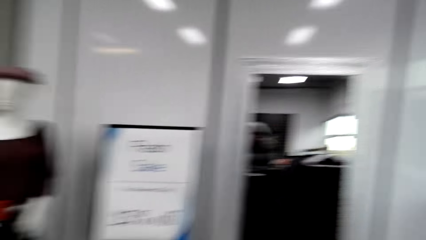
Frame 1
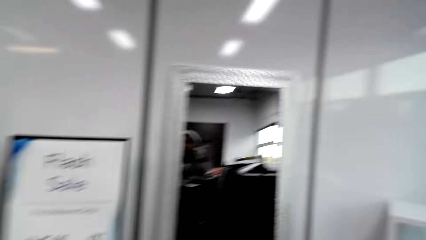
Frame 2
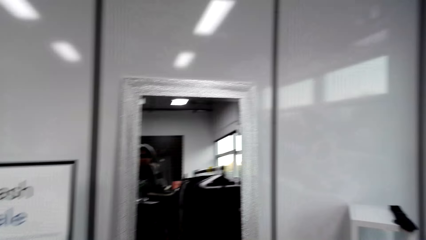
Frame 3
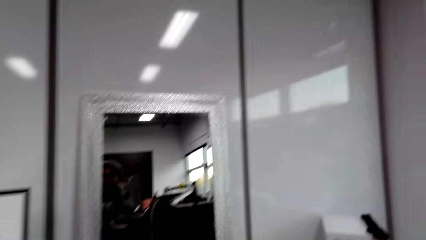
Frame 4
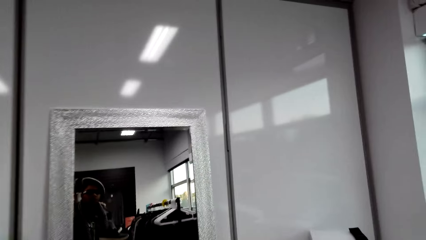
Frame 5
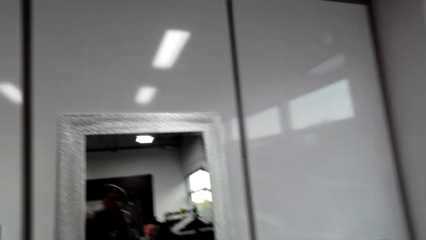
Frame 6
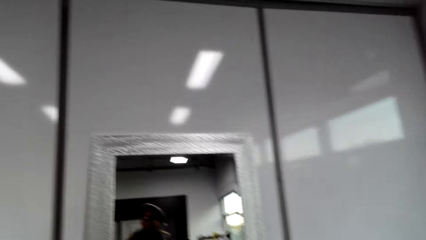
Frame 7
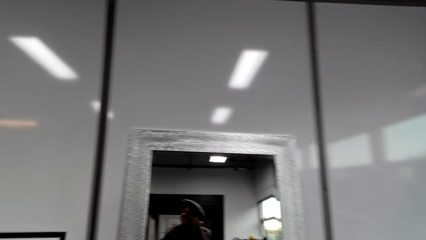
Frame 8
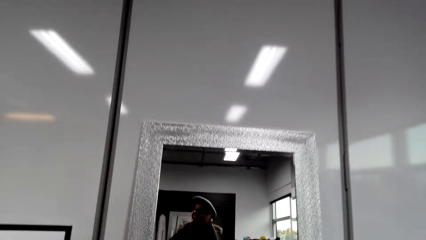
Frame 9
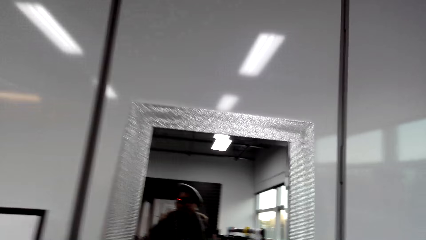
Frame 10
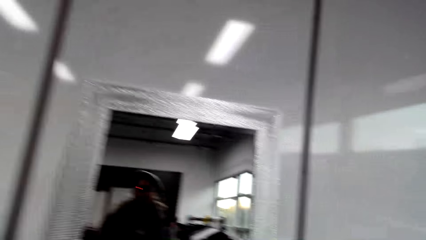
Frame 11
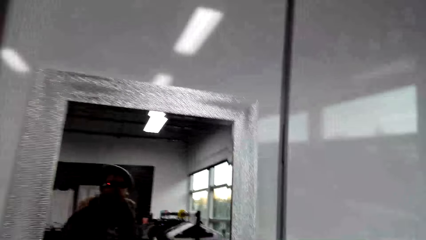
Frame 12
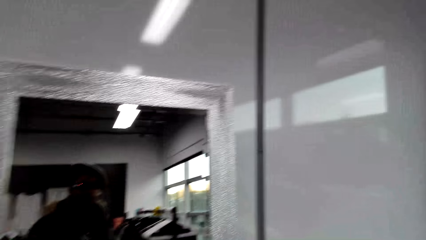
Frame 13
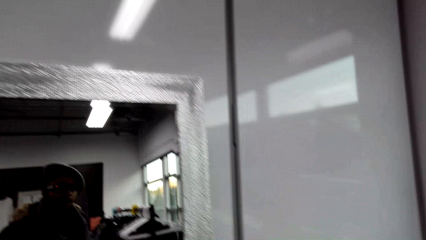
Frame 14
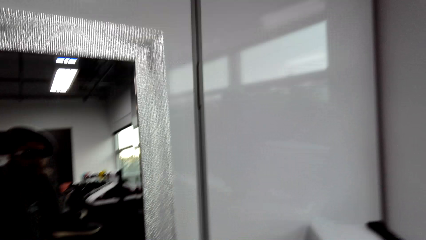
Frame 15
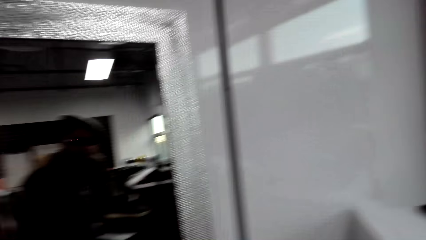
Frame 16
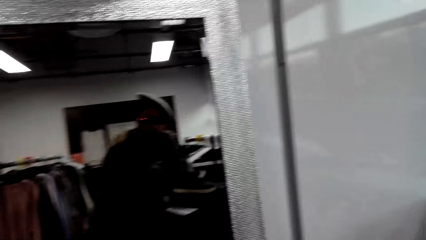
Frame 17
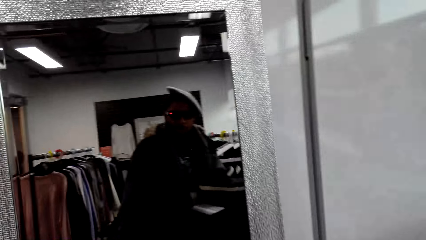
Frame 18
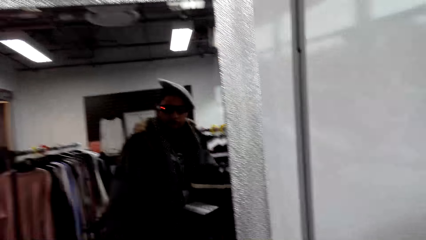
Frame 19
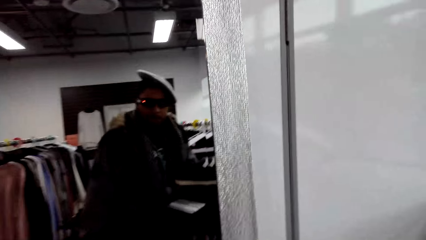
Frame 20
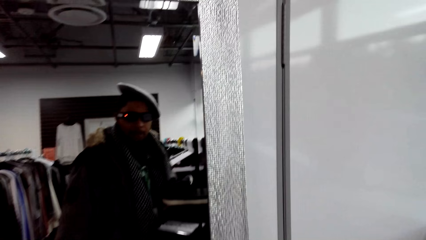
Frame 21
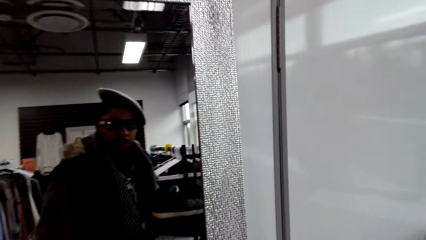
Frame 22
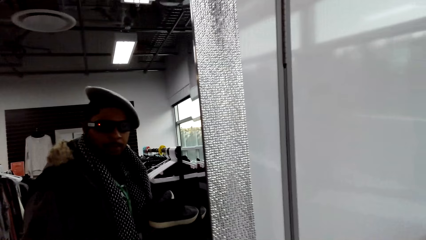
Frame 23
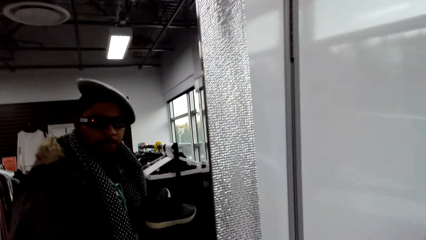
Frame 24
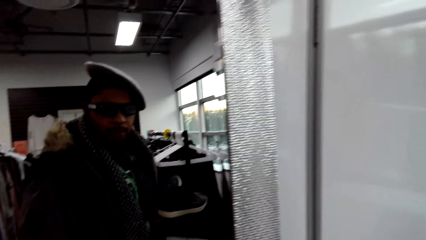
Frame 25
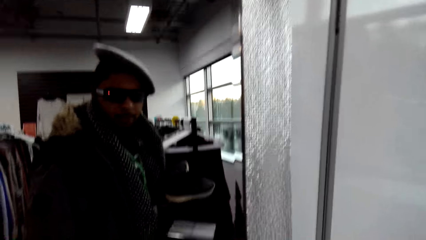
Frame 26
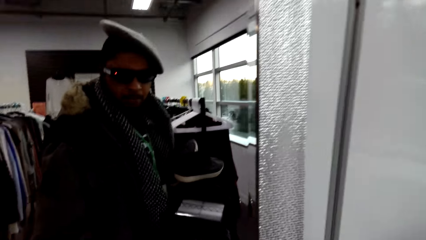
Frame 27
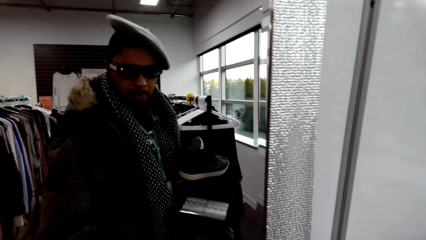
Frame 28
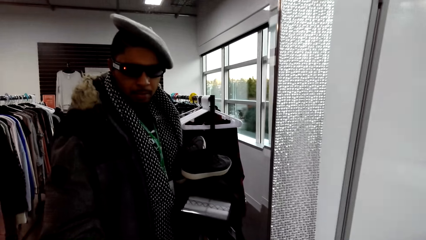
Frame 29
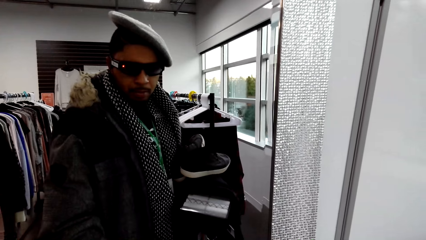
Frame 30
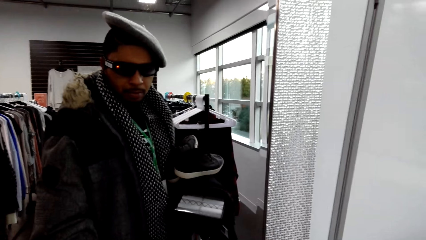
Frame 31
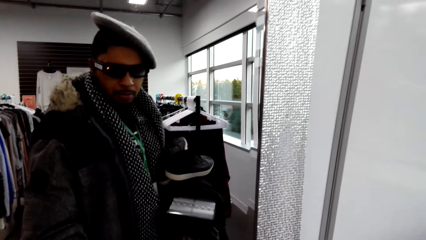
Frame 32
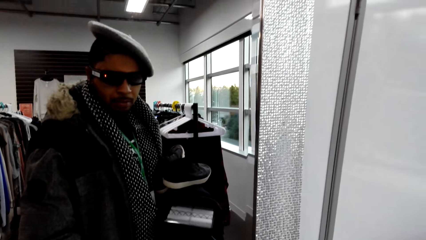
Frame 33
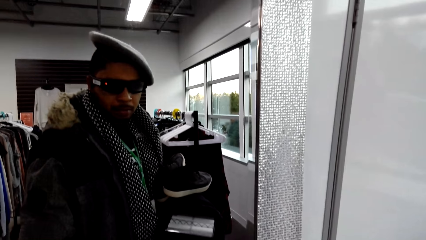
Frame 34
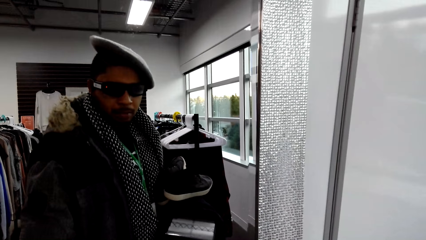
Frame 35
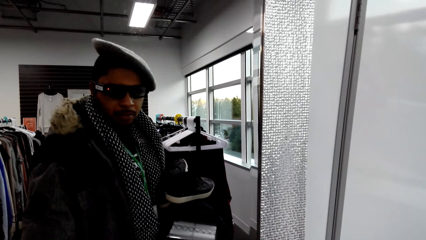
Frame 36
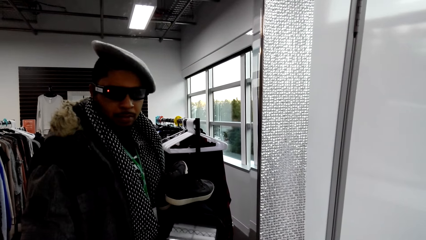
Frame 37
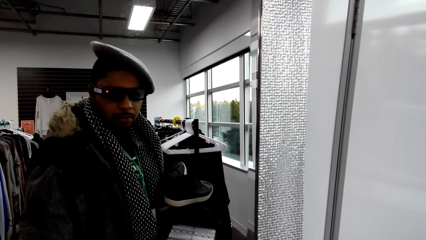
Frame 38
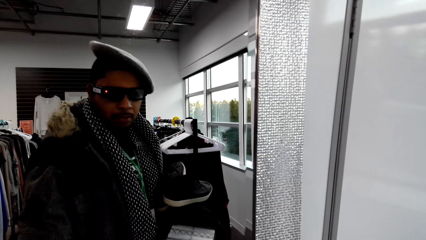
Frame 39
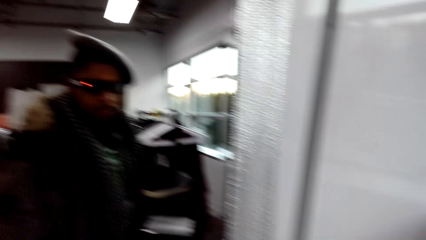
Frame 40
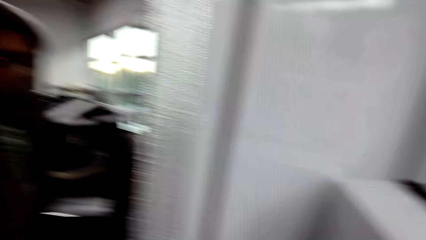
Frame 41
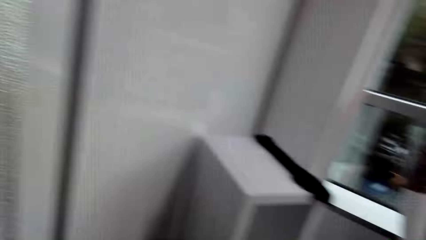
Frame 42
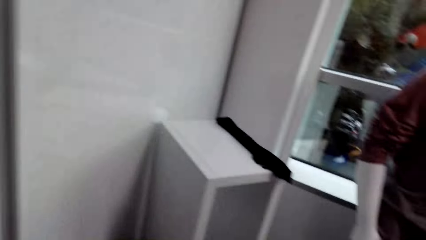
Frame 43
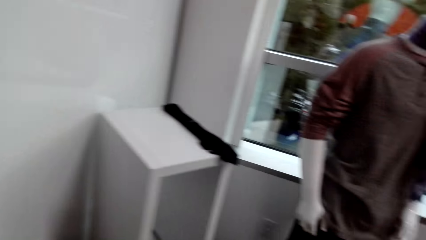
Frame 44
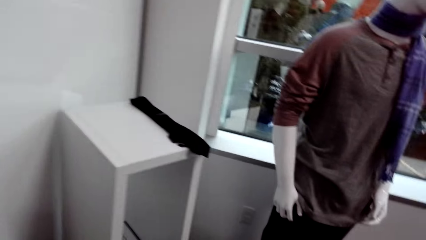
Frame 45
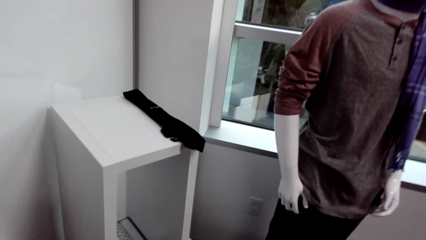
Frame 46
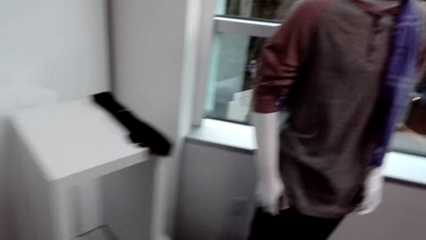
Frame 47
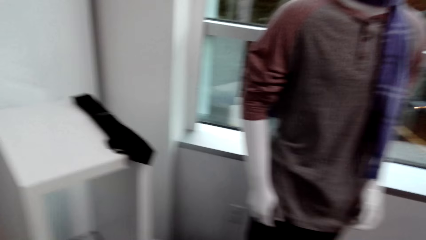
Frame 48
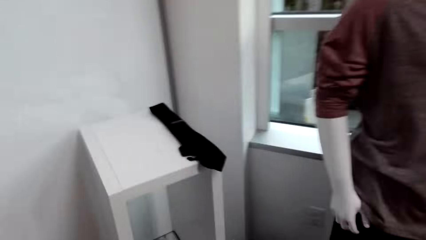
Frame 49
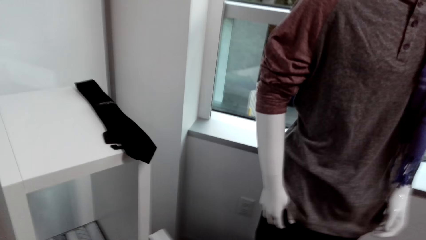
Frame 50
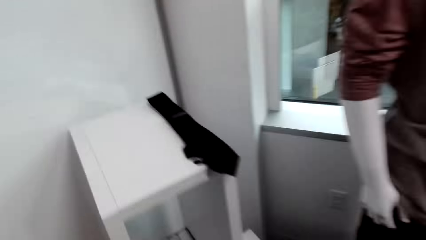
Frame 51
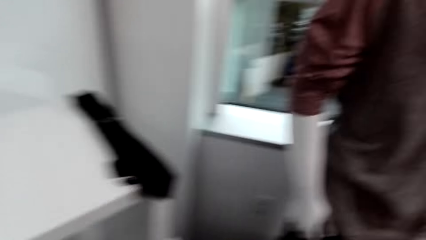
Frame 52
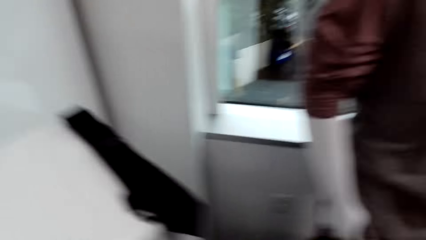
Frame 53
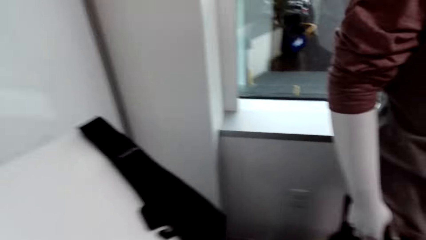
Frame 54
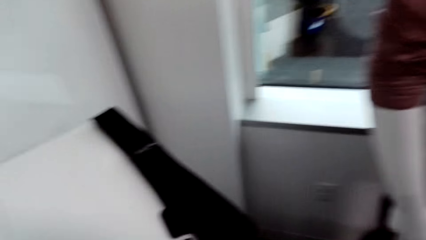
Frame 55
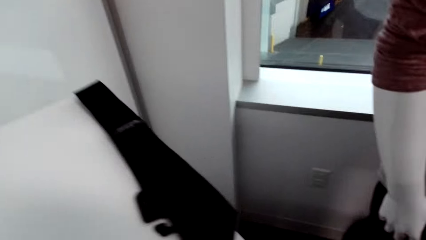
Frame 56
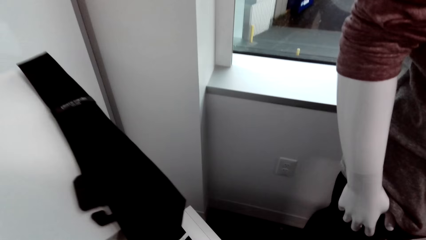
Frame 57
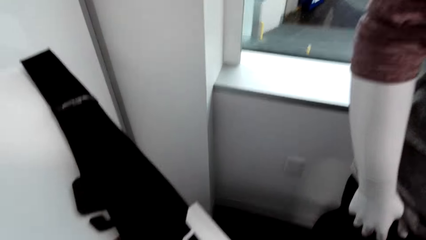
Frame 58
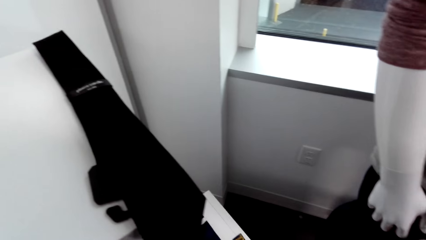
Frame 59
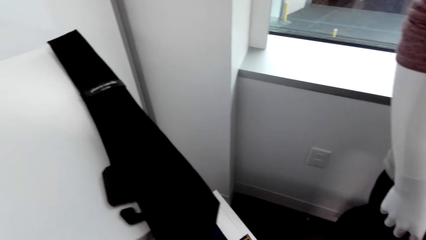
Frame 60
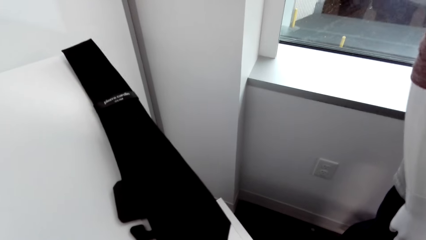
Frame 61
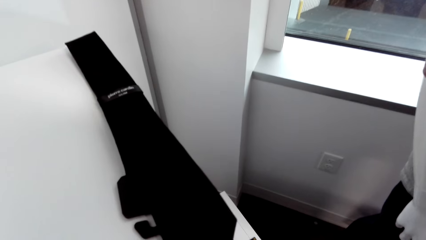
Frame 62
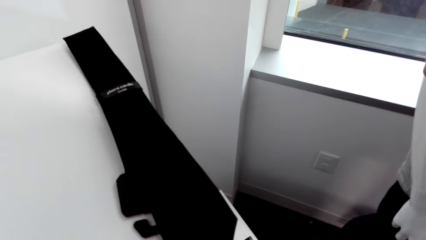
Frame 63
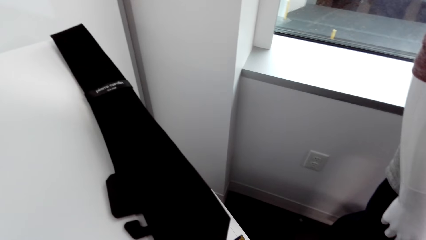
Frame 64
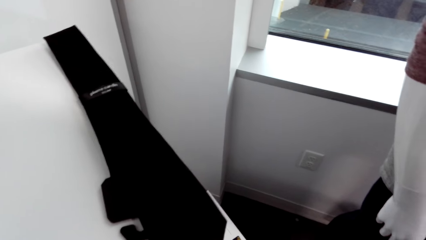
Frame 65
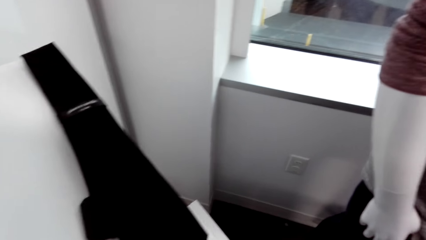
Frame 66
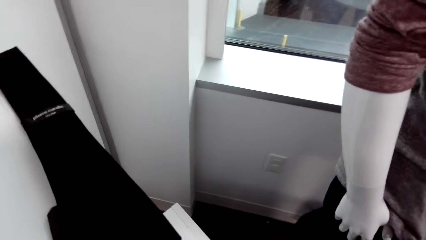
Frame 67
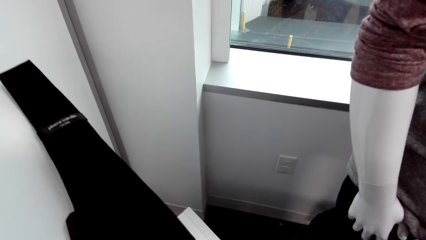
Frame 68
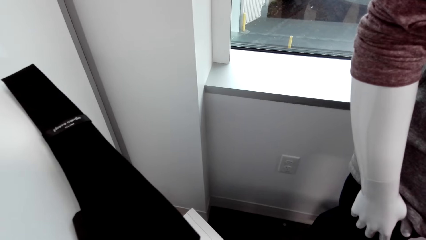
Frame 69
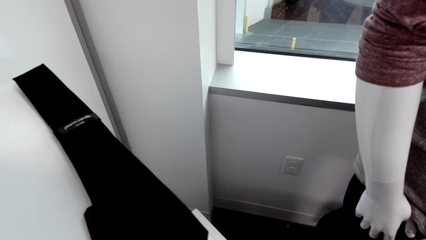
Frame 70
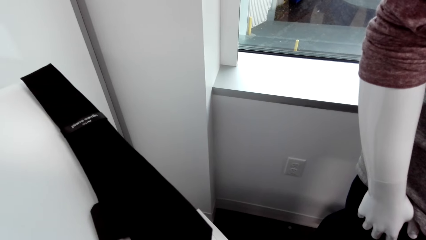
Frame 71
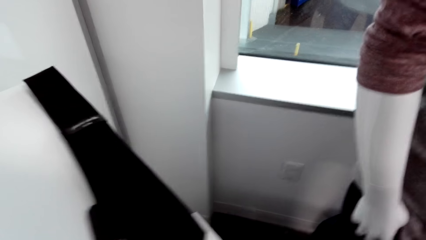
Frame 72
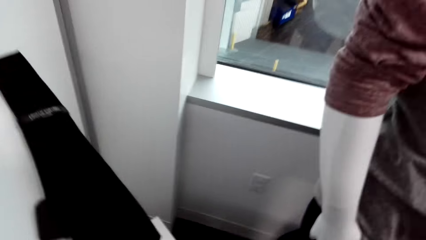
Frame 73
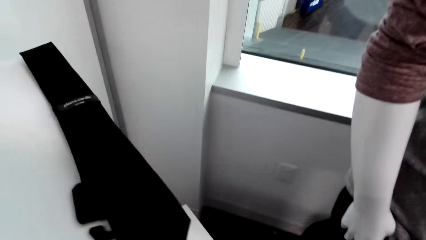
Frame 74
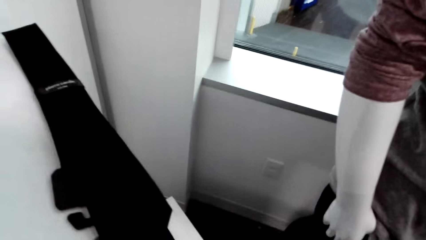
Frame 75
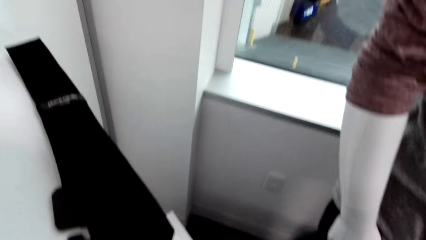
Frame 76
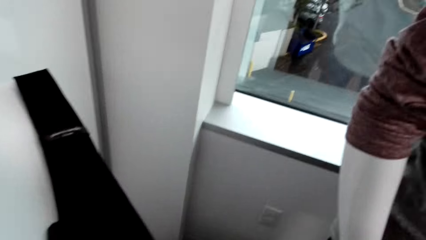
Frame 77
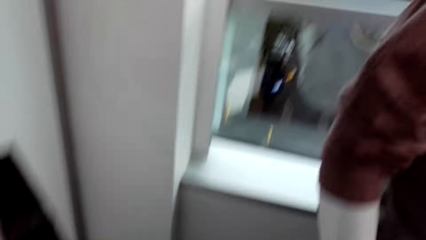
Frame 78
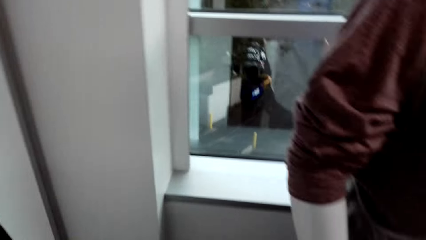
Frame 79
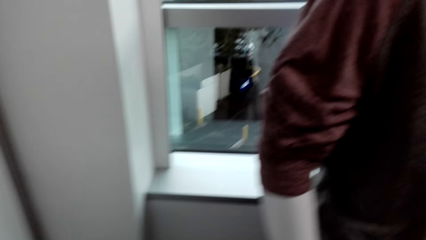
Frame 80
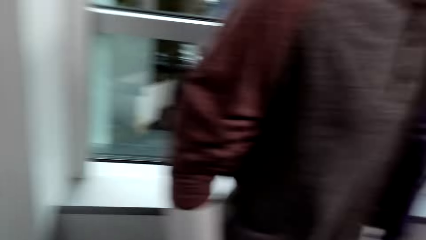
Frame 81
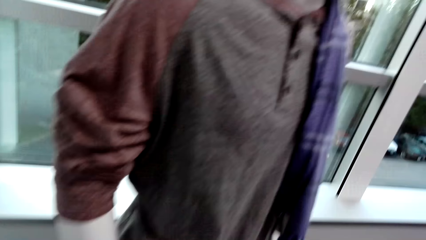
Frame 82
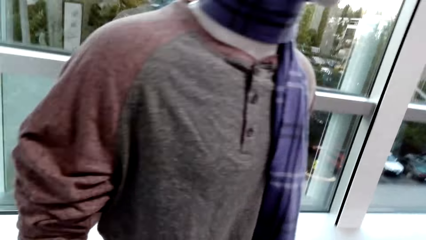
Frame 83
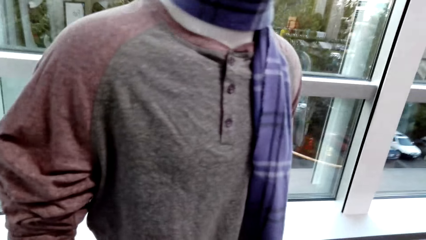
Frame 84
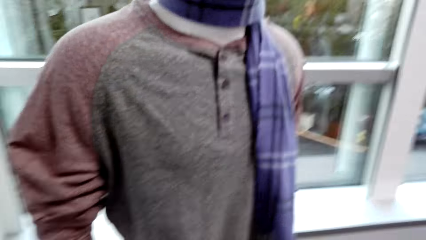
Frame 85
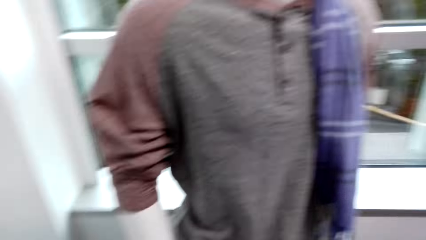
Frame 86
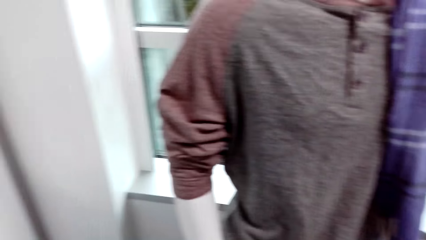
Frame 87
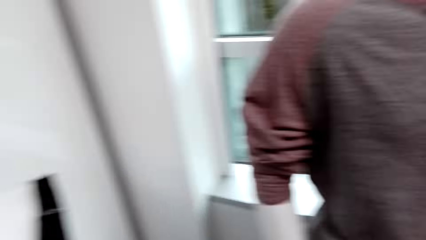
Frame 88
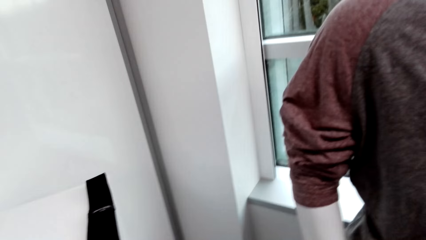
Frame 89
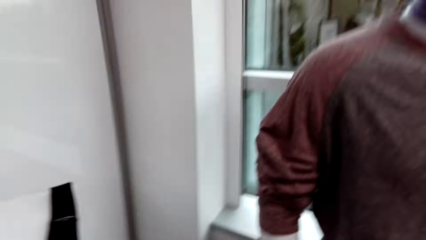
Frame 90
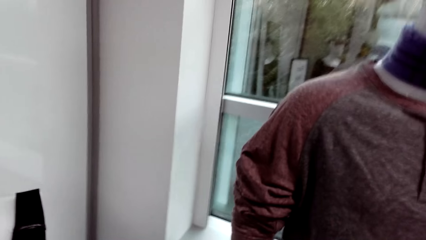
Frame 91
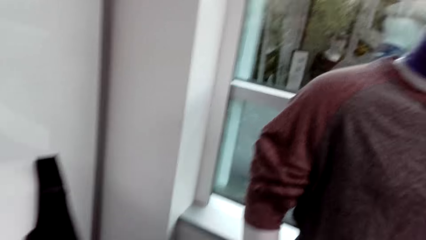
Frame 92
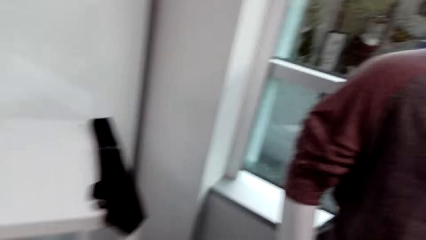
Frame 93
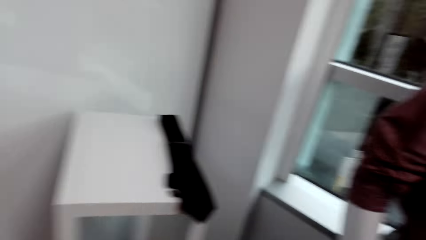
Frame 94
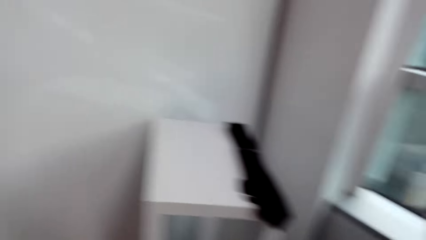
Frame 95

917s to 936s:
The camera wearer stares at the mirror. They move around. They move around again.
